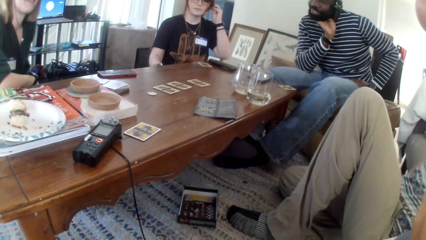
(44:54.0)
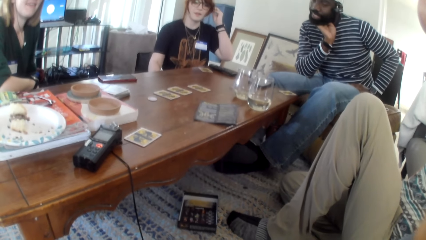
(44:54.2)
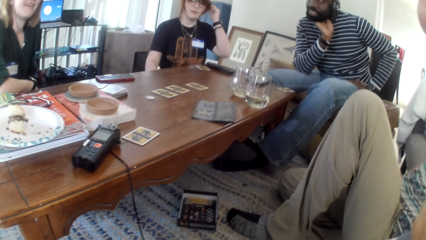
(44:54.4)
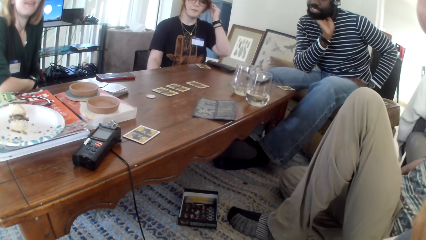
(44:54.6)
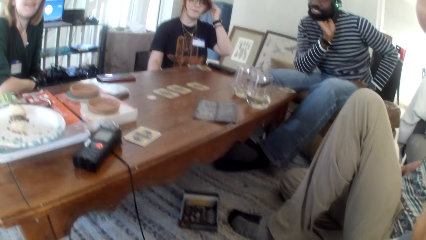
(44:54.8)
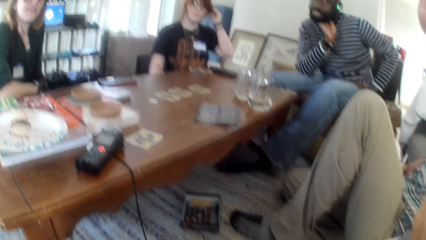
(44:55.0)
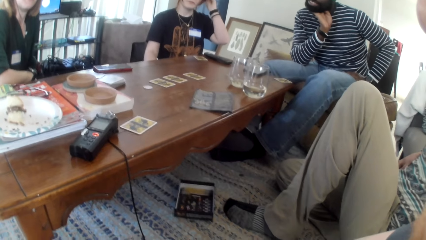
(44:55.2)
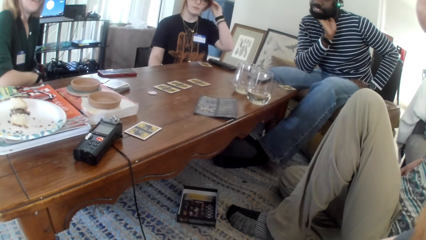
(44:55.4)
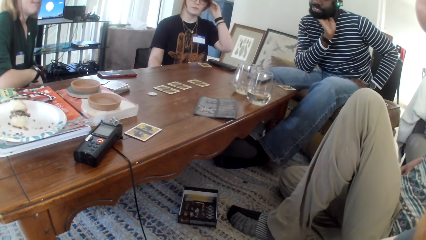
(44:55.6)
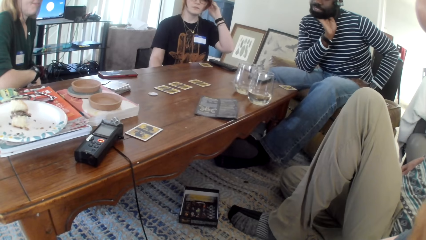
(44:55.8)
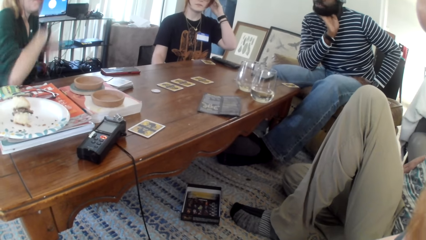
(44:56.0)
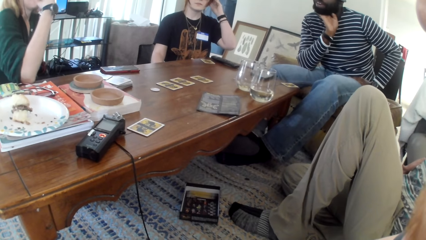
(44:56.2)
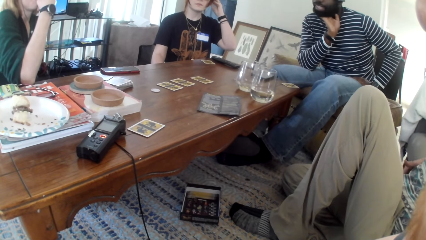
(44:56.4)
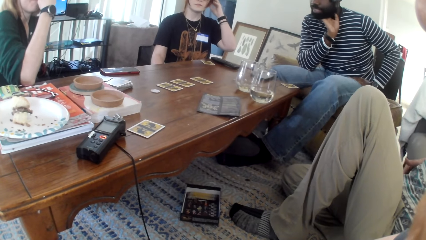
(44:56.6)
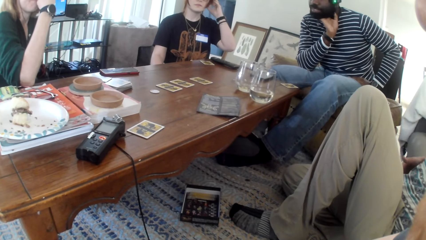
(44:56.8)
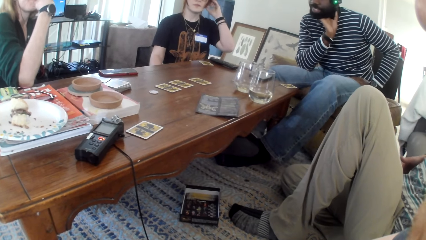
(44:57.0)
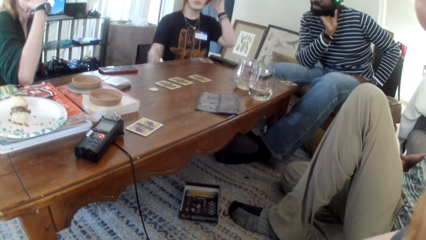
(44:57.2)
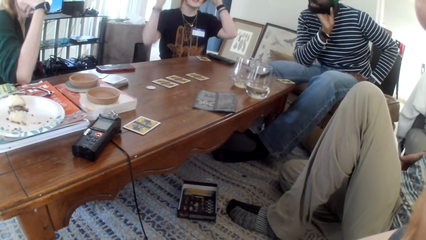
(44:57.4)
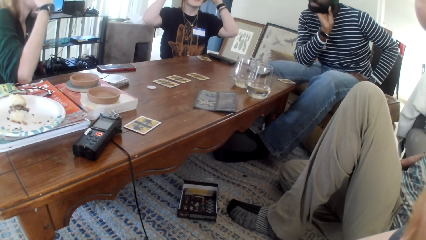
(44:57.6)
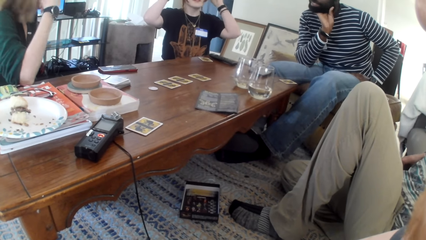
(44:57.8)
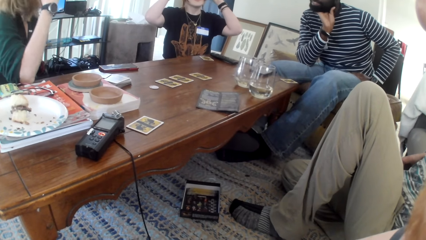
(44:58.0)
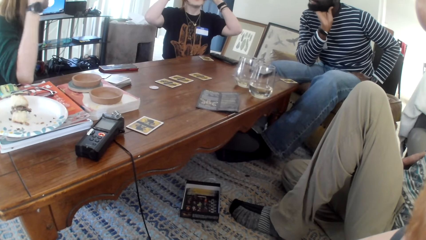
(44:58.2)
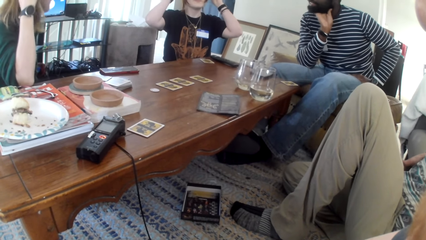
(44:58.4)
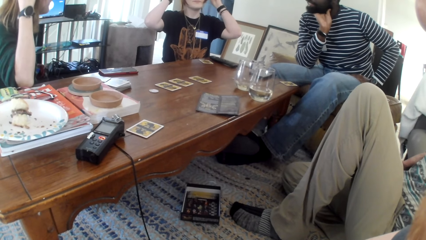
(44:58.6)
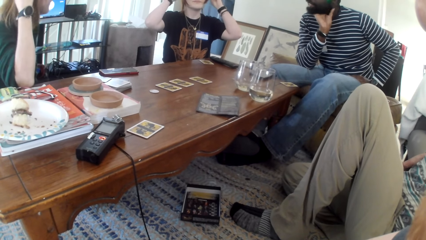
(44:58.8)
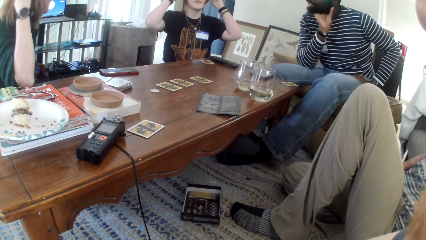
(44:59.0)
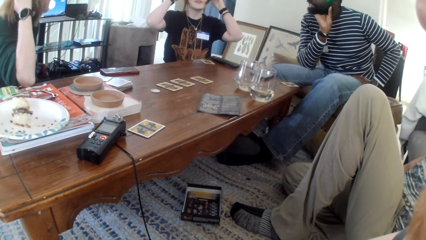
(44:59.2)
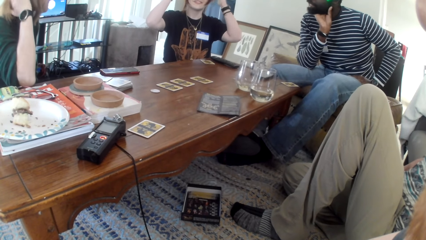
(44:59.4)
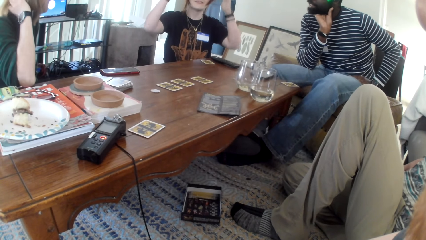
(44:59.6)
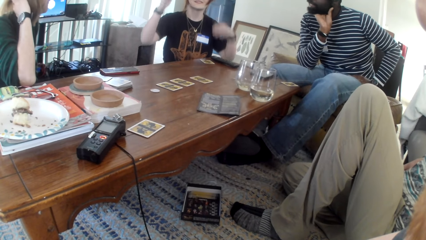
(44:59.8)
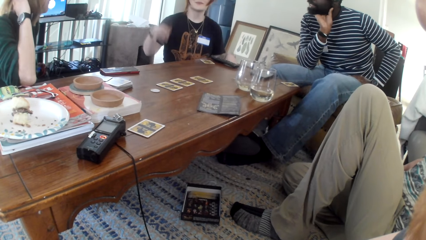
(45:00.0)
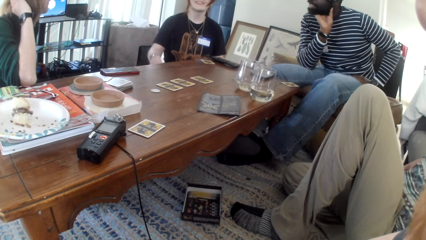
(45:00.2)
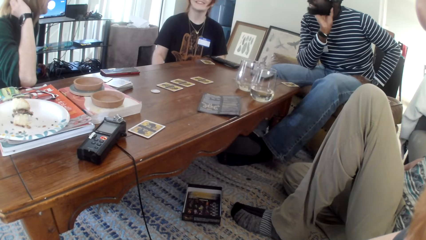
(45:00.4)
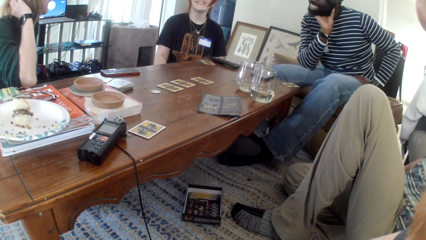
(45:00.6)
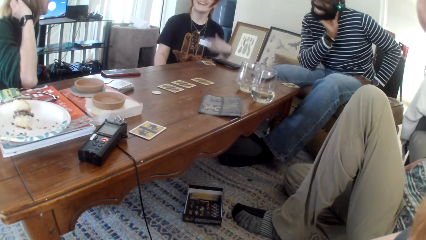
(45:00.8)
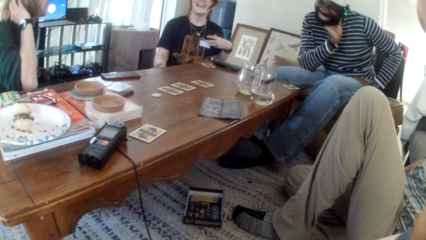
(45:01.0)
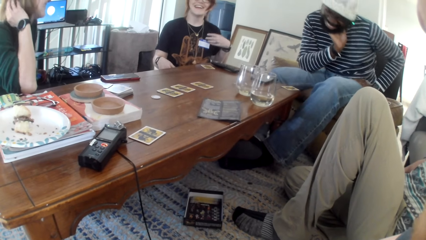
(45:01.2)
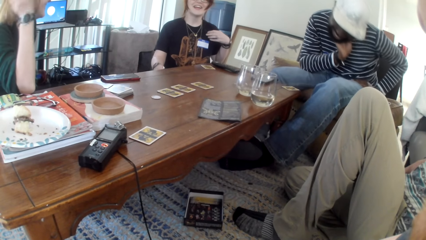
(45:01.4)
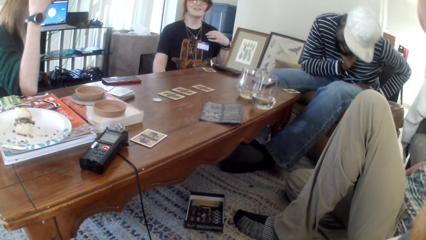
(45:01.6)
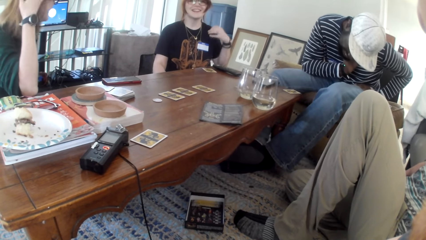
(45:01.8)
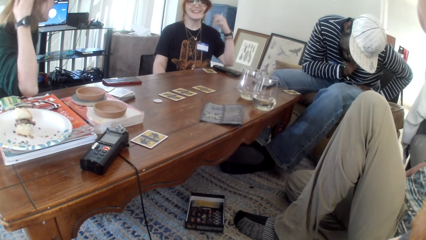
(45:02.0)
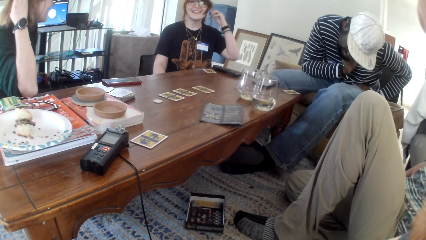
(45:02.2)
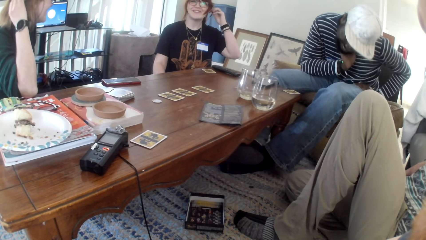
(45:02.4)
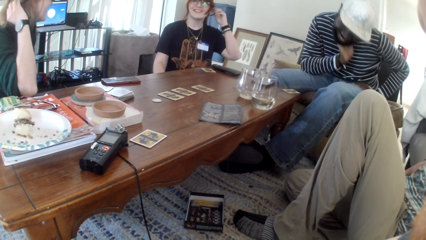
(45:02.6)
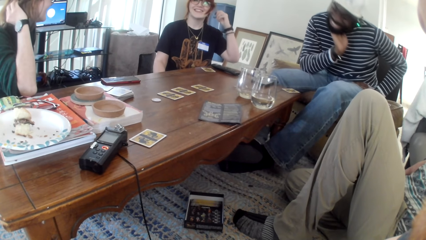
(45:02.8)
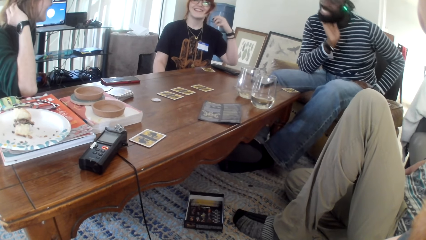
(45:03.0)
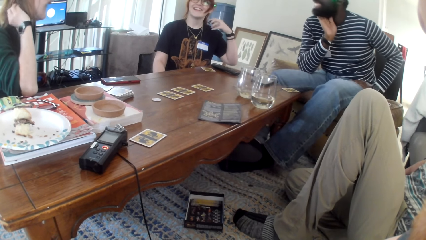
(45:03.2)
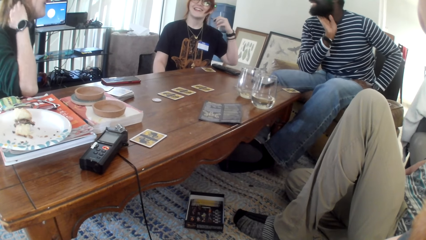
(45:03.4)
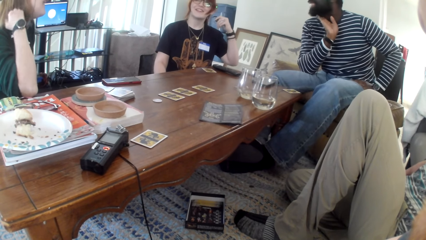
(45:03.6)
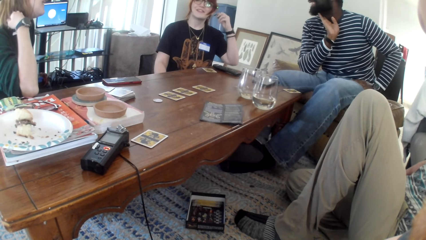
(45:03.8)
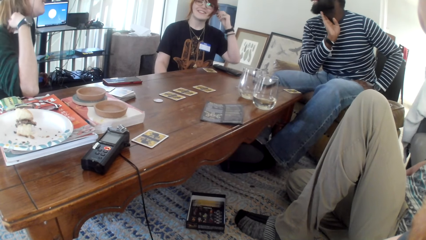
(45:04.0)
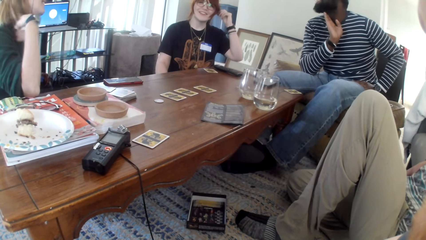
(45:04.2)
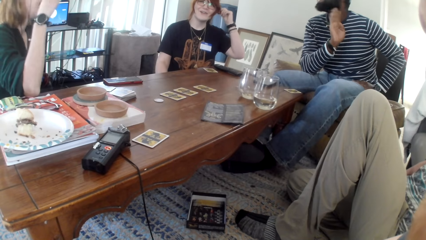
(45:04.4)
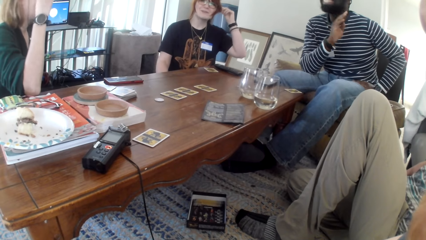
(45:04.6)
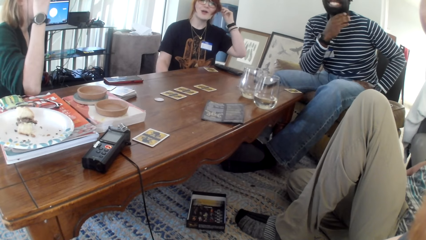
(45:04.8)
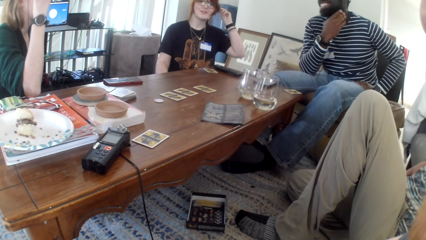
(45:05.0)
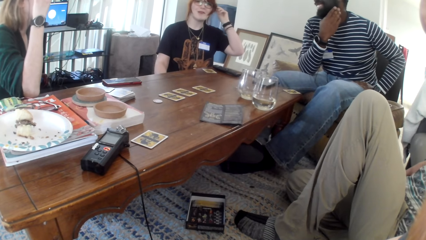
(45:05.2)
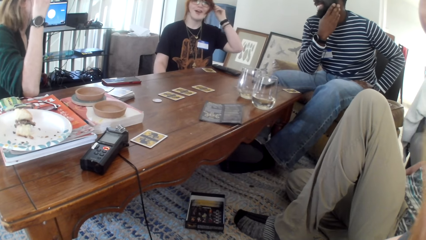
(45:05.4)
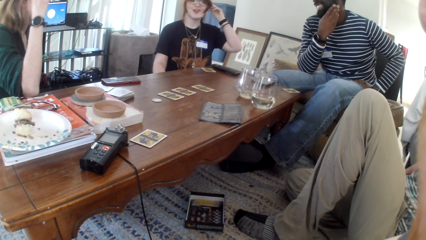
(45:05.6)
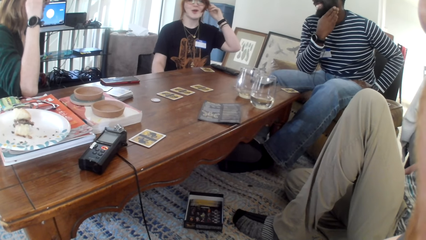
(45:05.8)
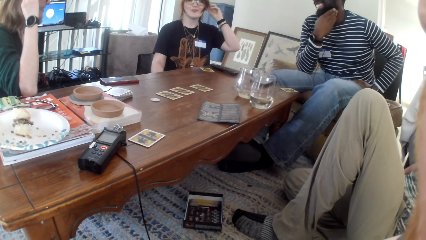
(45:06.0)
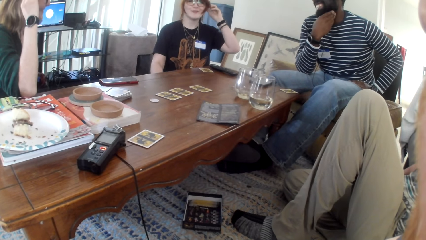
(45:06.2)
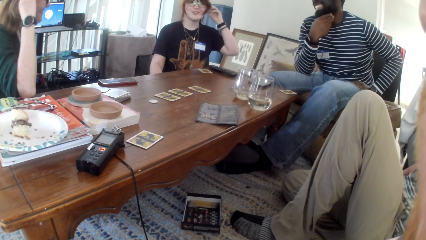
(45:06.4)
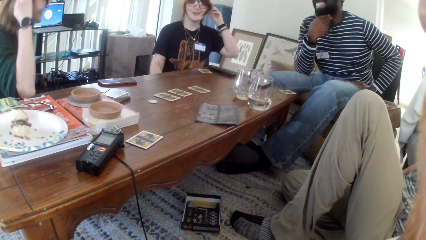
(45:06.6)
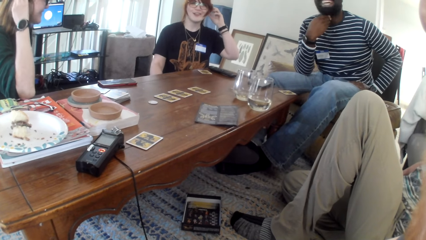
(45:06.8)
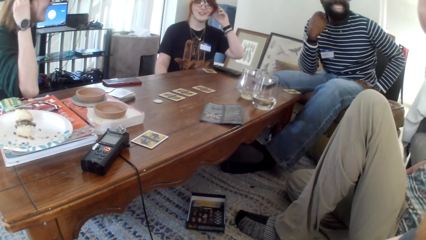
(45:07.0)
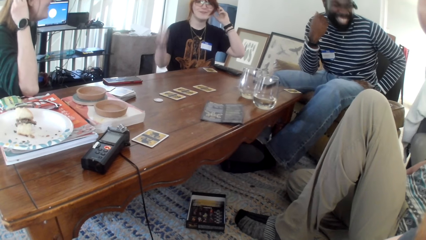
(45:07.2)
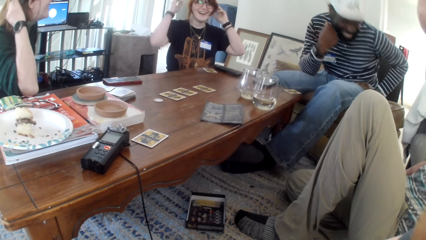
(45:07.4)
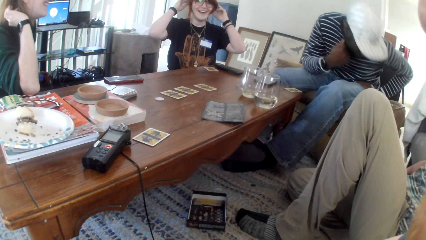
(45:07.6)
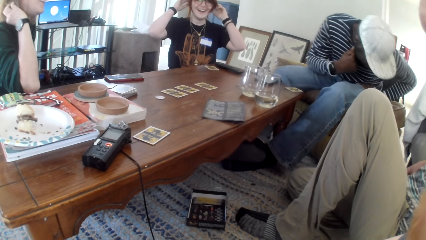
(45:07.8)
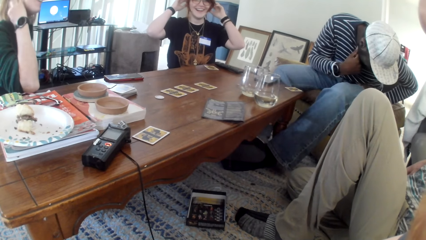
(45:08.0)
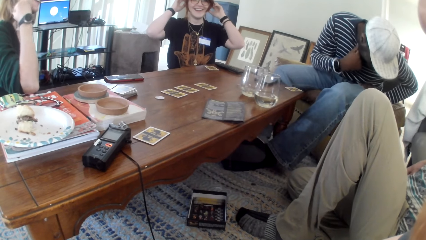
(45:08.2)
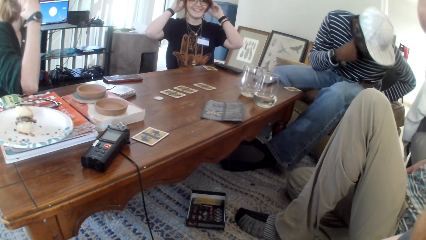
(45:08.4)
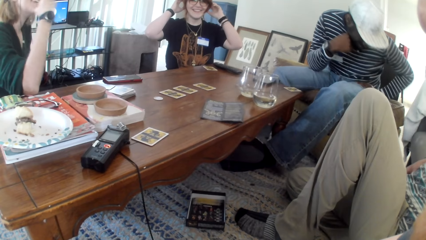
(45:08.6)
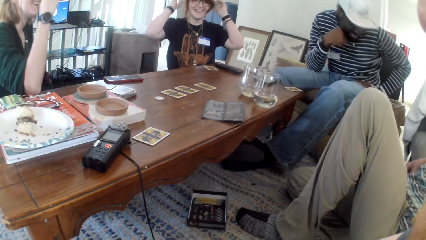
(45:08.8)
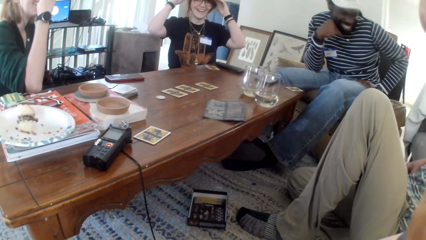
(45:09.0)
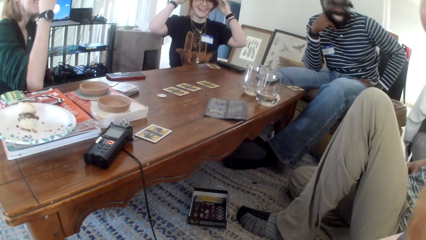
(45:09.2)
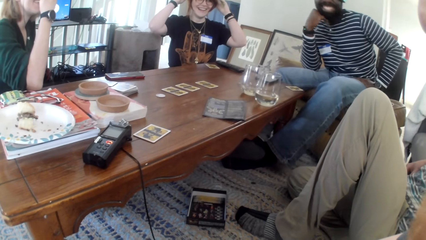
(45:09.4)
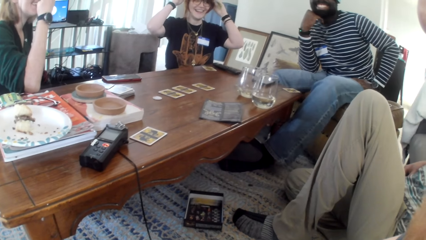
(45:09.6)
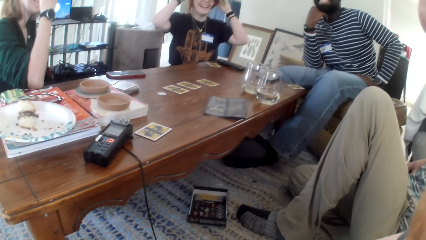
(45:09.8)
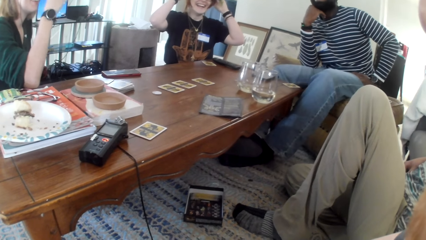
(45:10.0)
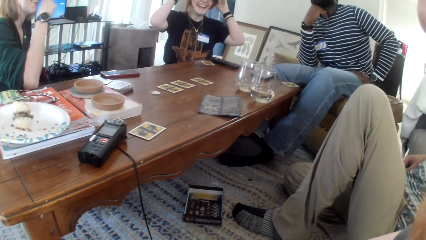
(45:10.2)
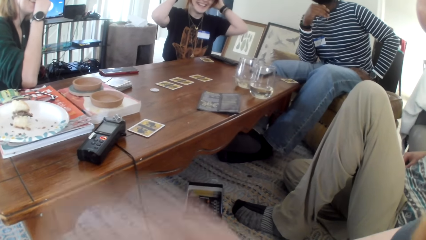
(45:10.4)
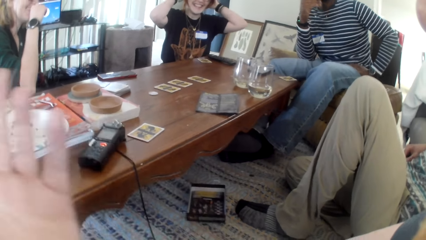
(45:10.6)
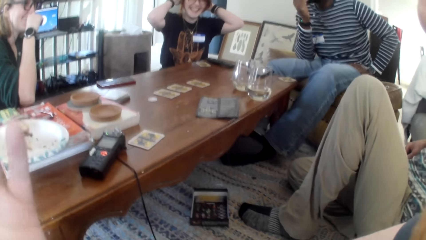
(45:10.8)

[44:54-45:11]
A man talks. The camera wearer talks. A woman moves a hand. The man talks. Another woman talks. The man laughs. The other woman talks. The man laughs.
